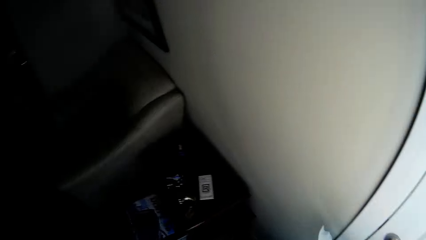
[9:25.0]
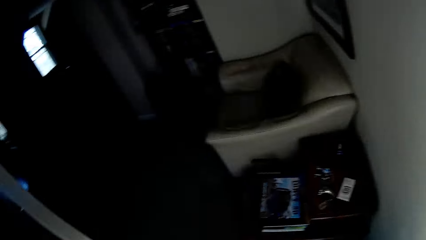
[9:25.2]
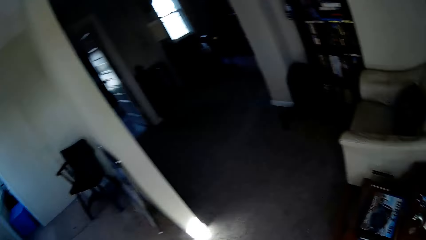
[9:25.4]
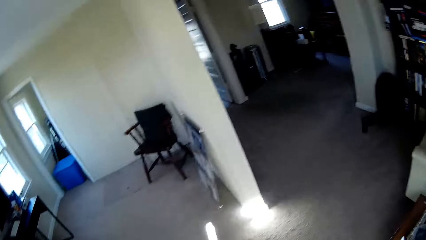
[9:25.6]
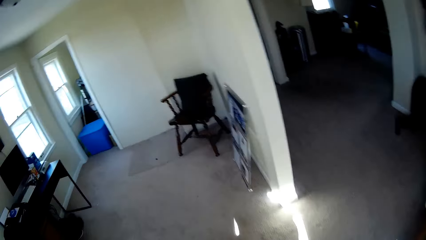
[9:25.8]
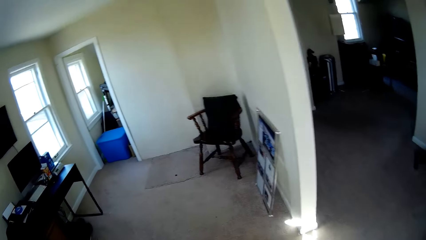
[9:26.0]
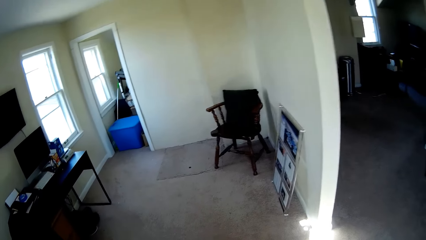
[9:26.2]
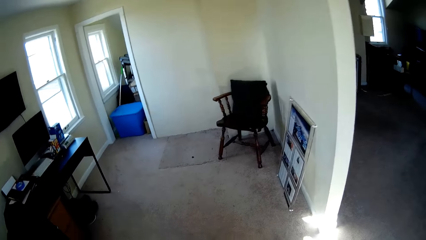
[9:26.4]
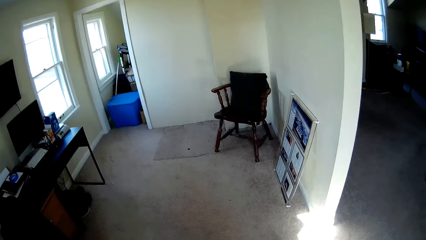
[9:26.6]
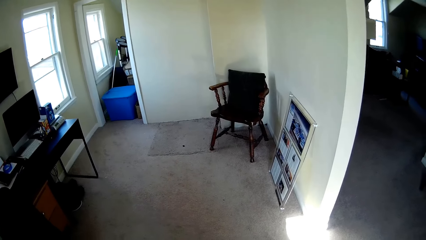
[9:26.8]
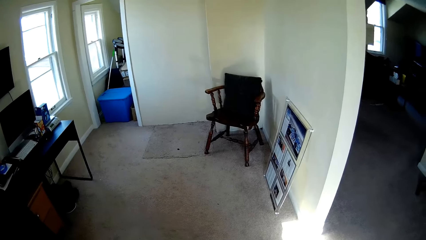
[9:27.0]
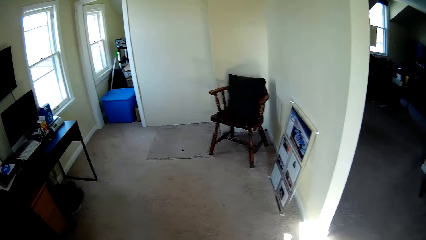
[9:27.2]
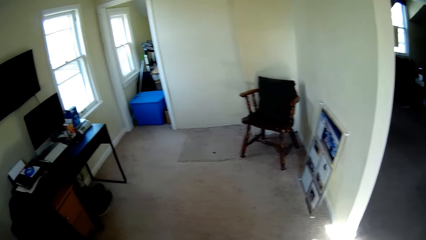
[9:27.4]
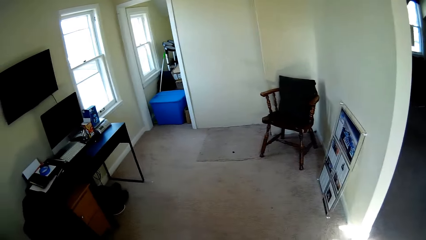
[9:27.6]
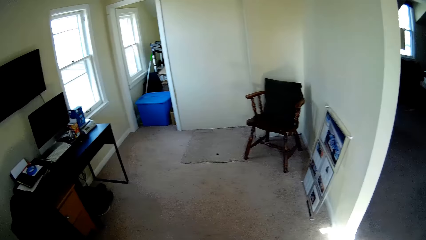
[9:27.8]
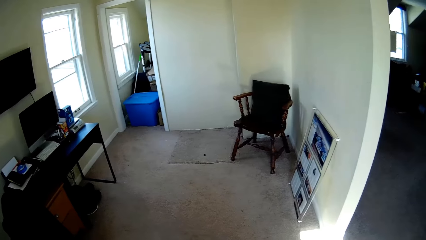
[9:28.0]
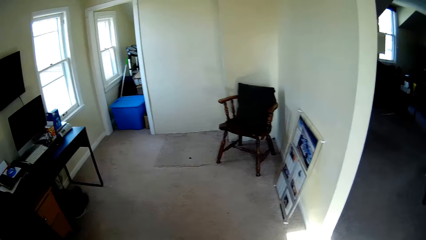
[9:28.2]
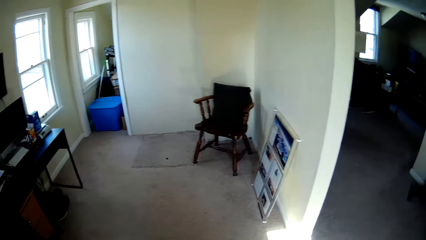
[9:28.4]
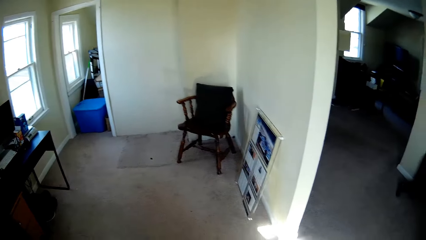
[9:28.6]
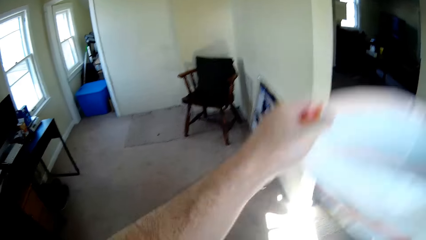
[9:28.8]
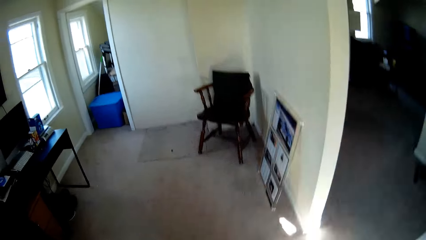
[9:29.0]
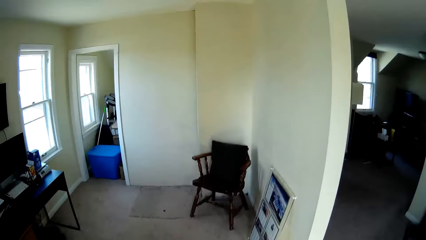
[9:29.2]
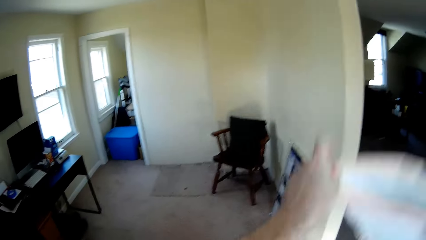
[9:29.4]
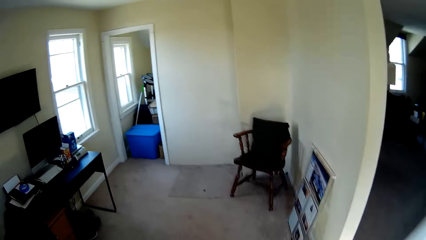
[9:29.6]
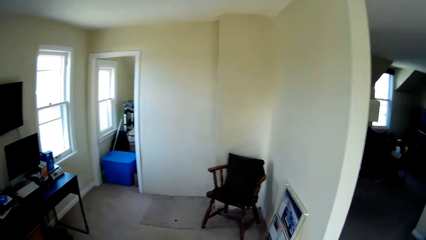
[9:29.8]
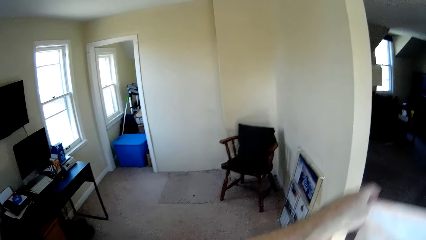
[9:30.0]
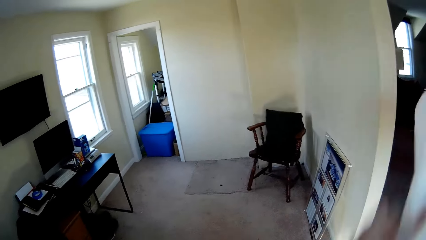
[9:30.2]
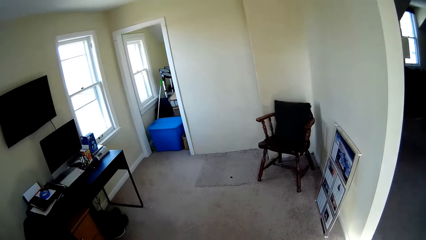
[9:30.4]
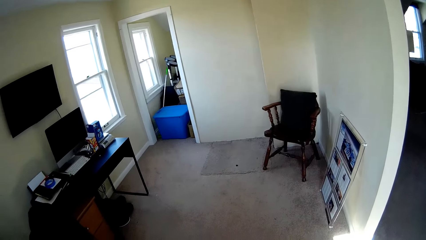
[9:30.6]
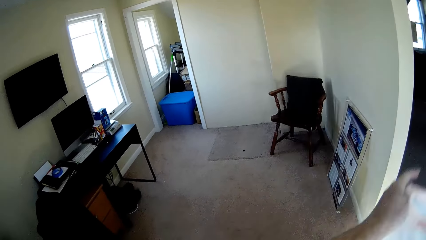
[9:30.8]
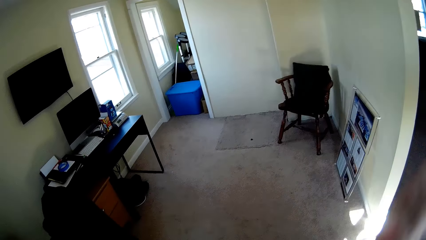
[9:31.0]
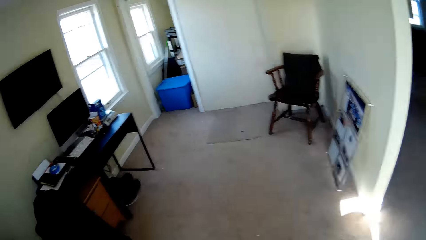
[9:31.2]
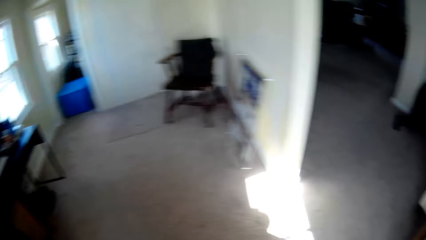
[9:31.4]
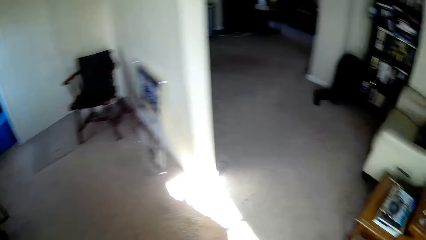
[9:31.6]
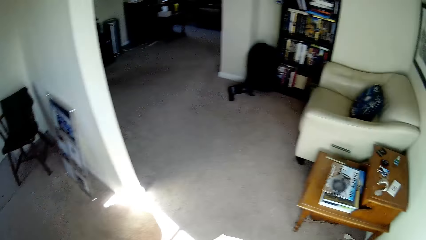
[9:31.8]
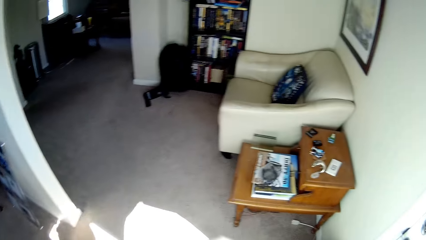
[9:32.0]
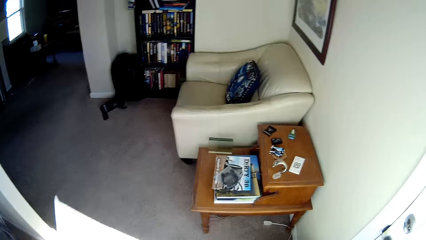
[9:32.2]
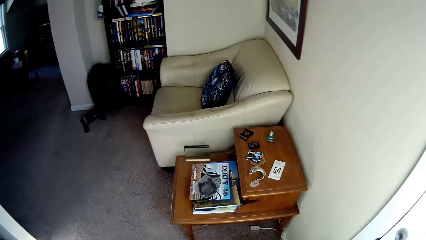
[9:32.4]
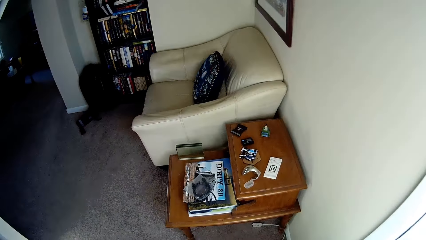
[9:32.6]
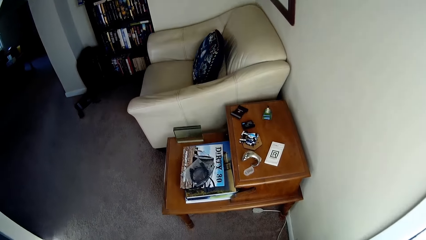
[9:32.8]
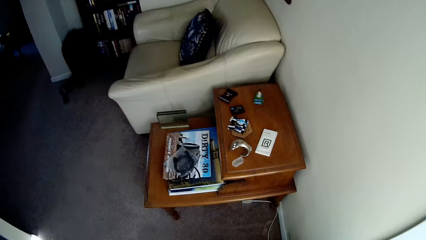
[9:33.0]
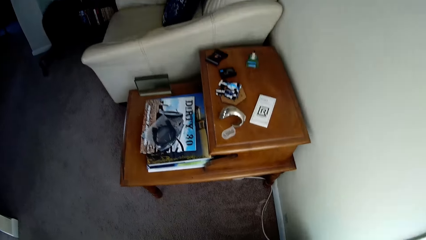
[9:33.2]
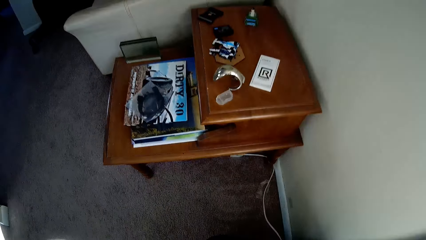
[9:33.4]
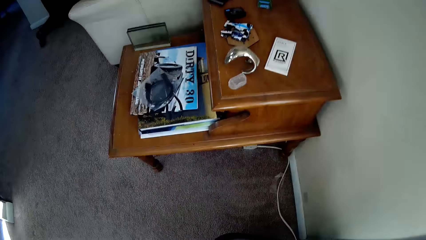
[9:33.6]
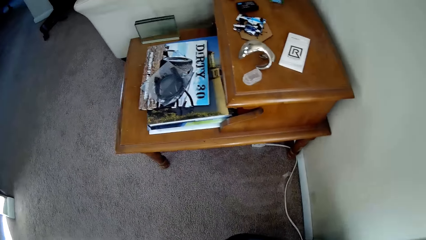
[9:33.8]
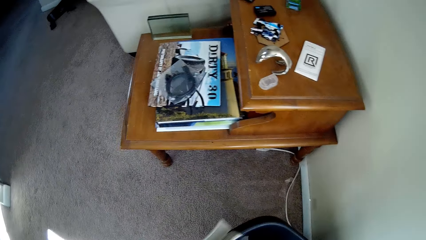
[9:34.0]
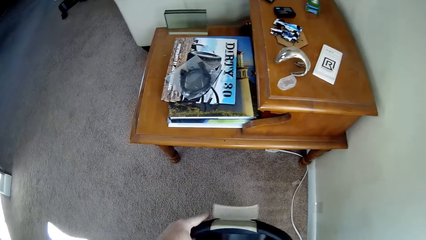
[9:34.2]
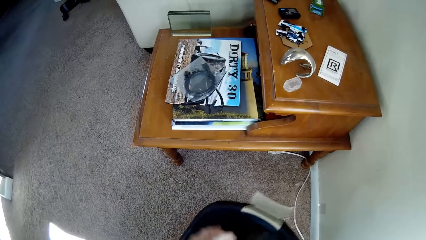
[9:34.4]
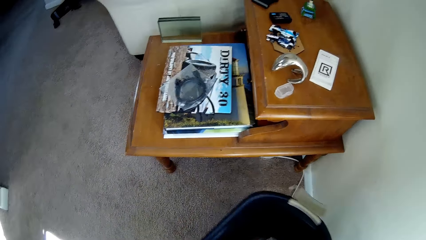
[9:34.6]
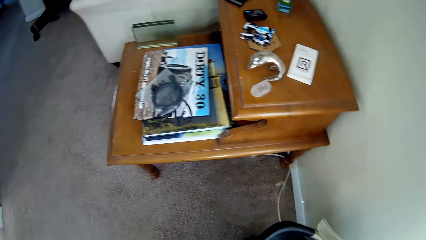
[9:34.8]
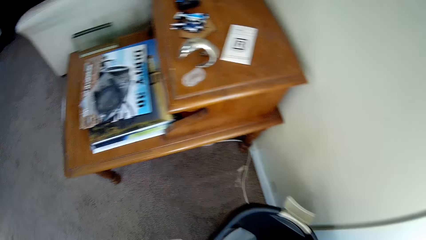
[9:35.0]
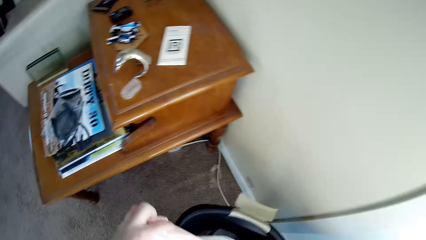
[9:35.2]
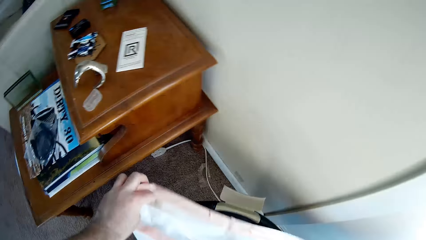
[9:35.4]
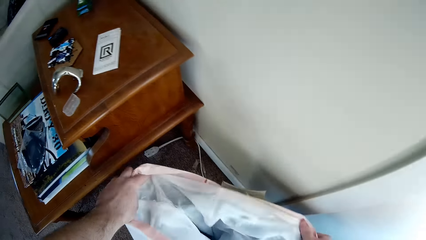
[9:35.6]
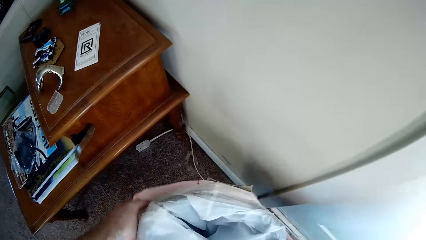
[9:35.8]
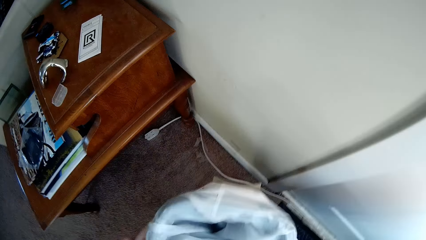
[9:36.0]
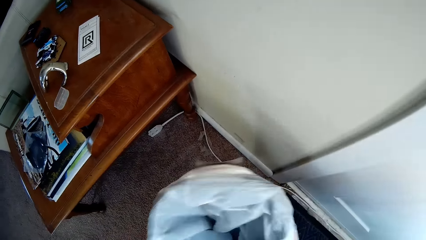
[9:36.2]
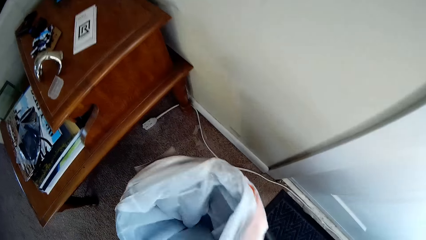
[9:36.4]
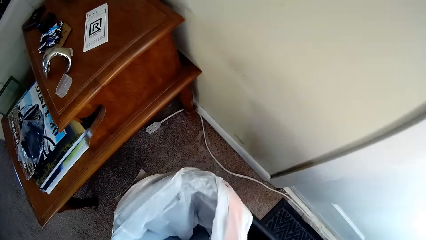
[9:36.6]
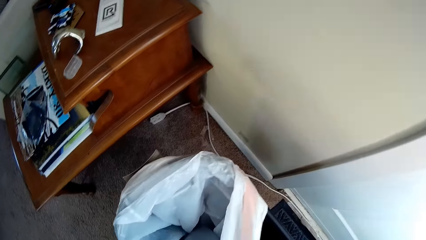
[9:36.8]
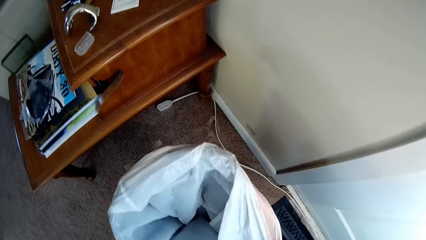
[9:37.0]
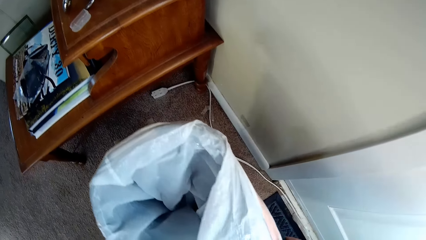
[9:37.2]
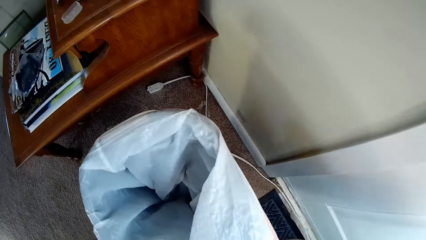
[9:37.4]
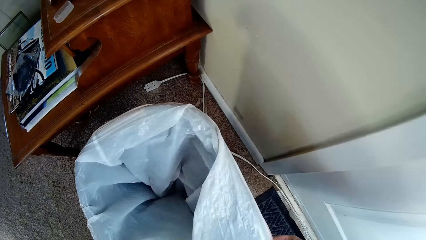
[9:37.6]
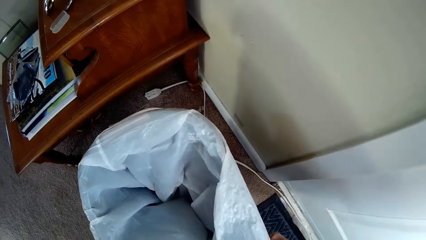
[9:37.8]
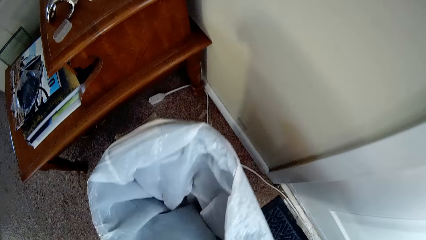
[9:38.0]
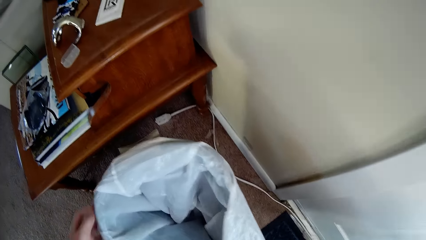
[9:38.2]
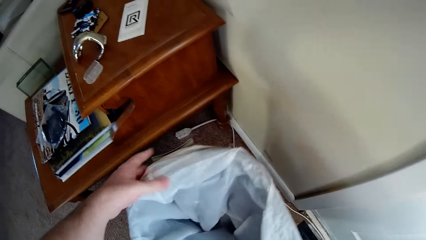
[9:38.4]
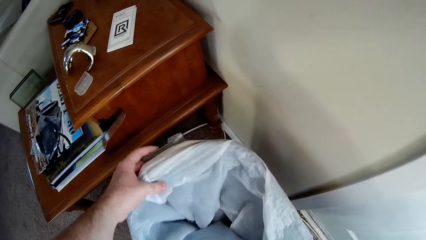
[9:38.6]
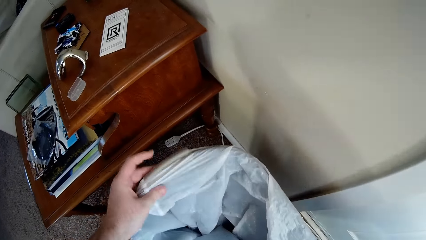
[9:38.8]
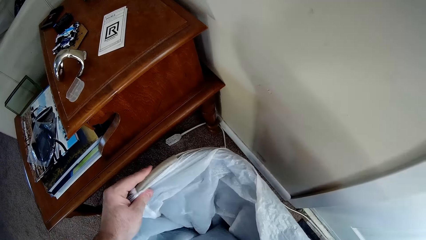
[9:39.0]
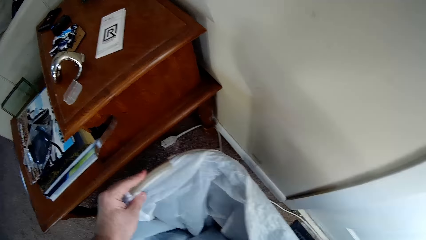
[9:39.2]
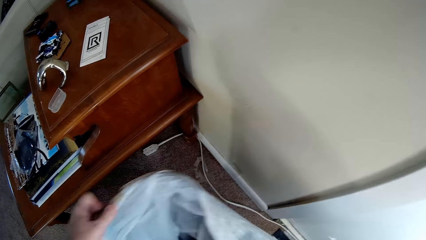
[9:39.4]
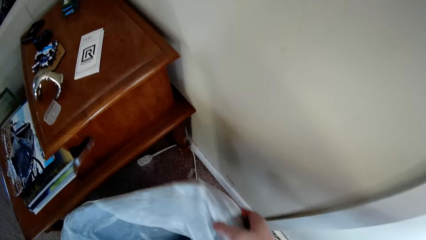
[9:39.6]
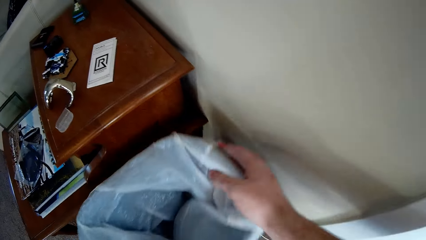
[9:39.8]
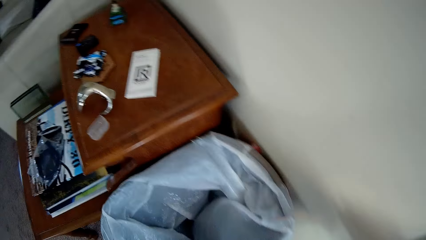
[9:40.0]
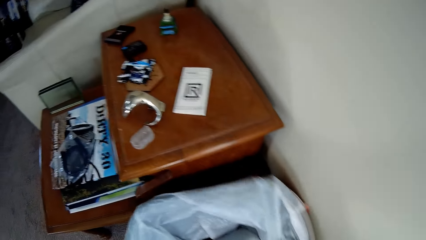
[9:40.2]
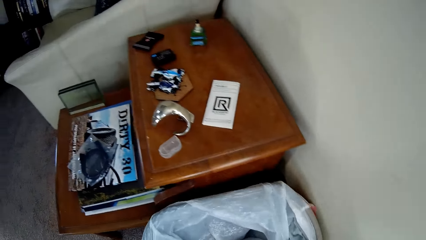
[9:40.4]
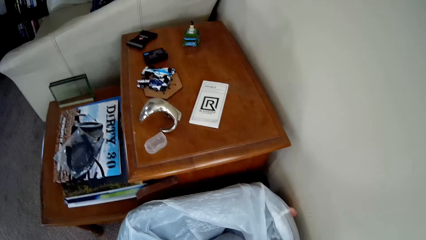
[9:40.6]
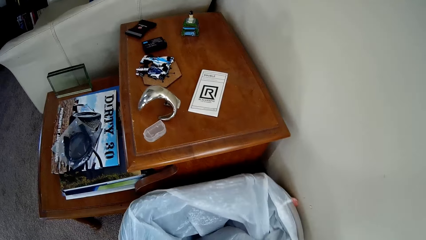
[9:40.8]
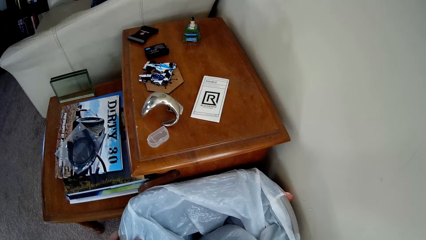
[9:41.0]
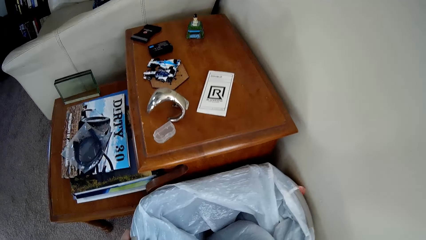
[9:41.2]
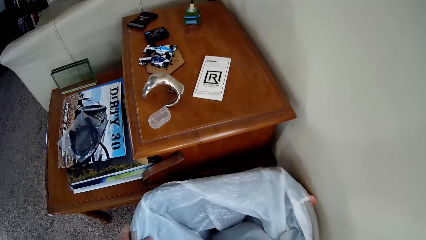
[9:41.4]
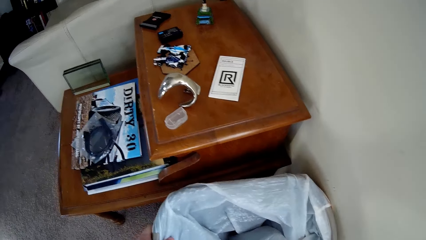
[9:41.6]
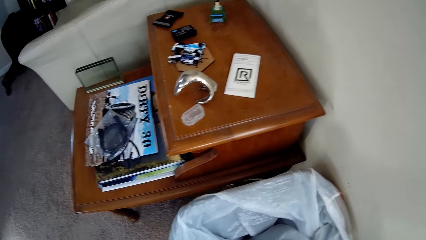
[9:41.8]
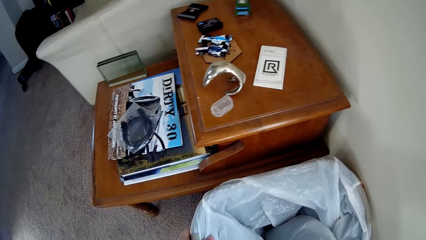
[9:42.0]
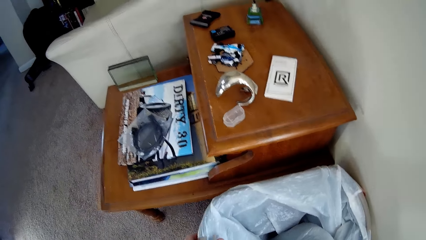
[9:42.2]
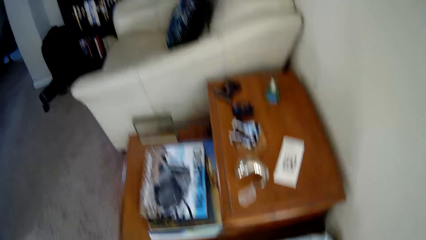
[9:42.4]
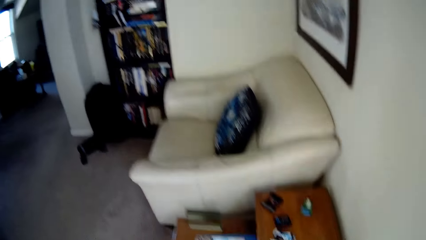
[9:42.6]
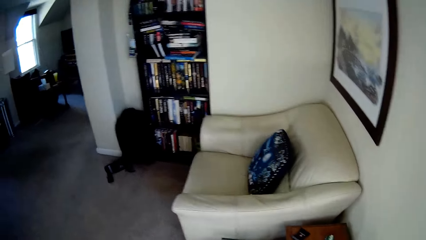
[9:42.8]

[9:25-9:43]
The camera wearer stands on the floor. They hold a nylon paper. They shake the white plastic bag. They stand on the floor. They hold the dustbin on the floor. They put the white plastic bag in the dustbin. They put the dustbin on the floor. They move the dustbin.
